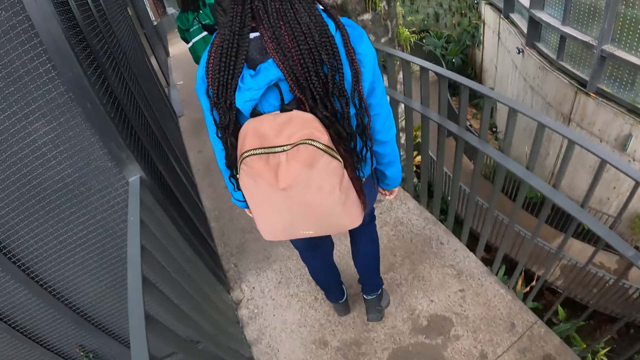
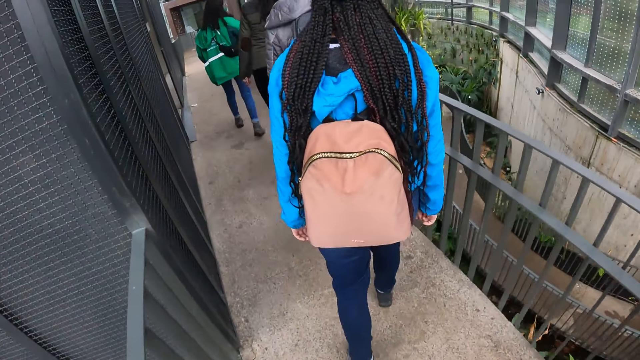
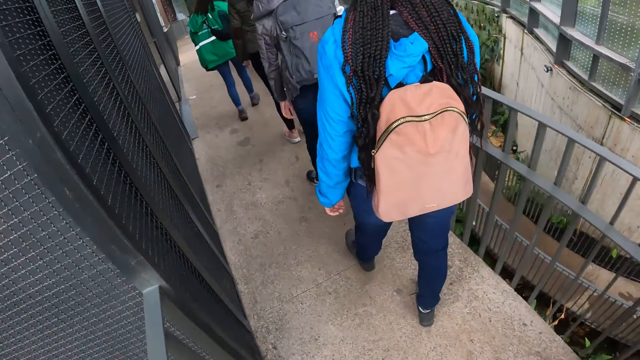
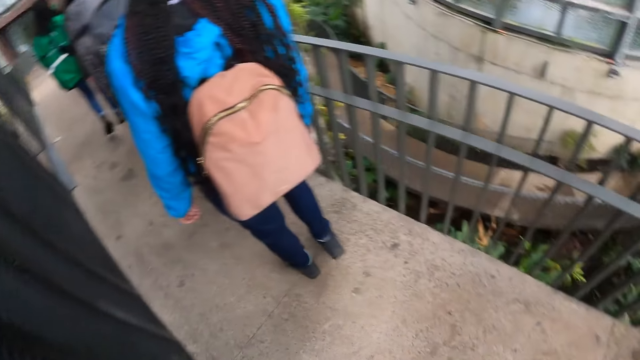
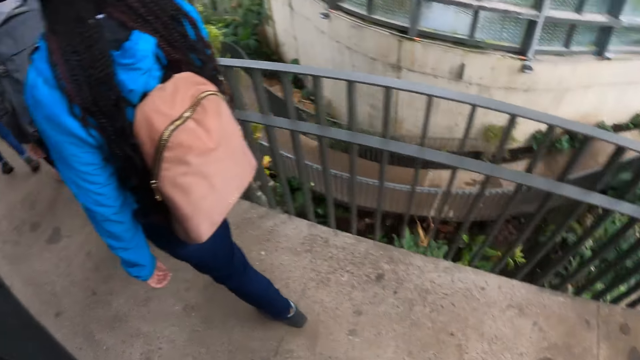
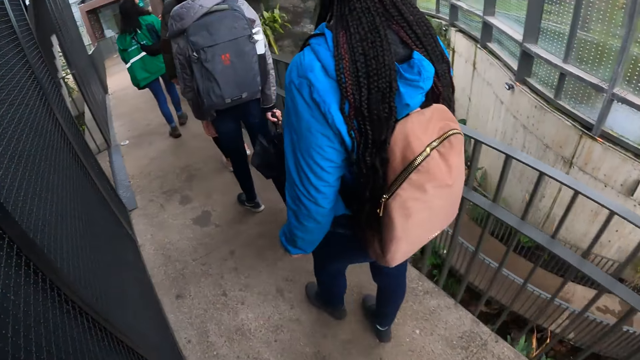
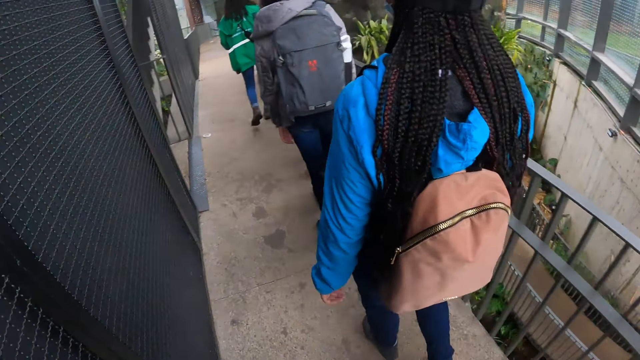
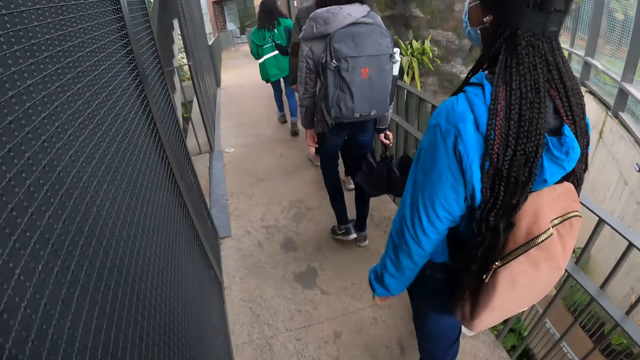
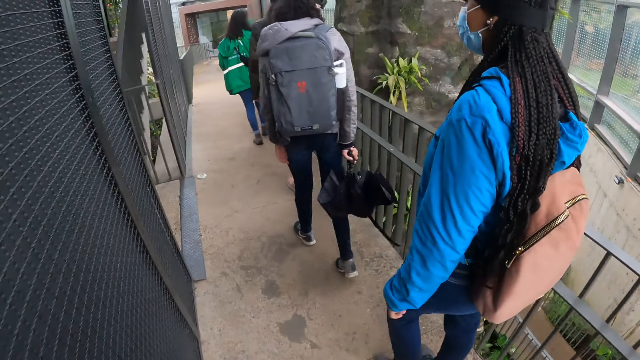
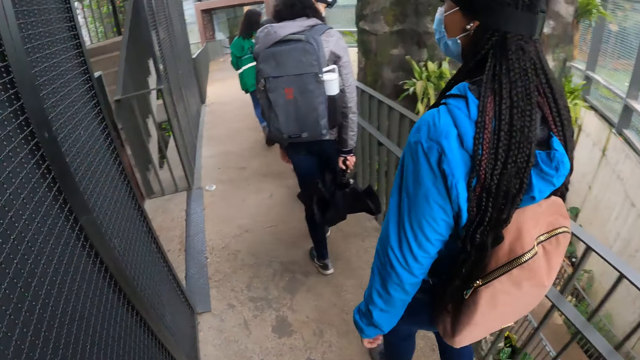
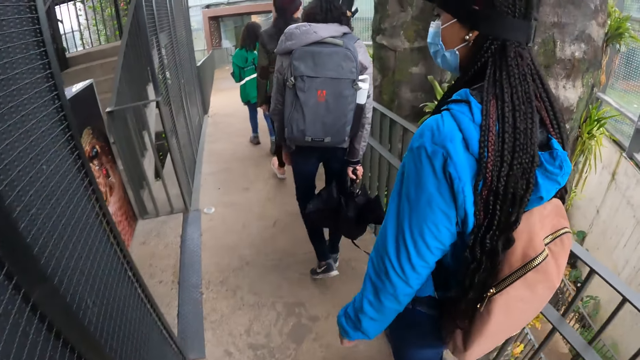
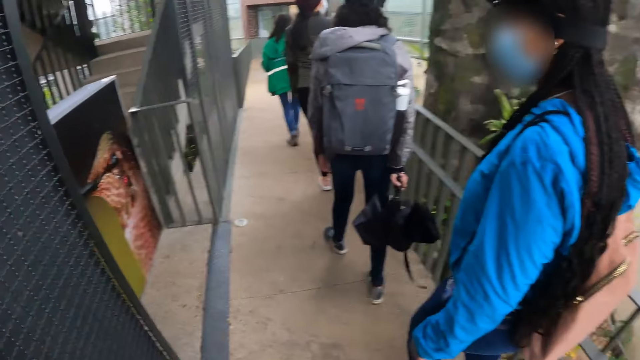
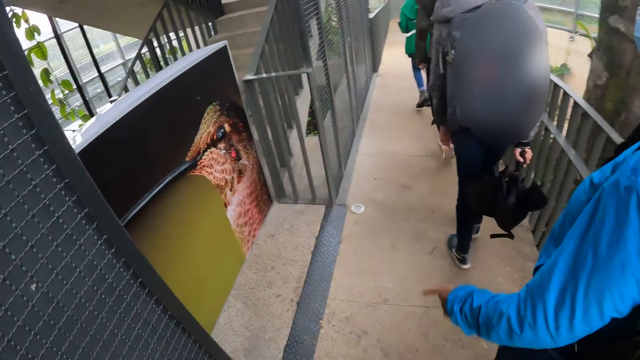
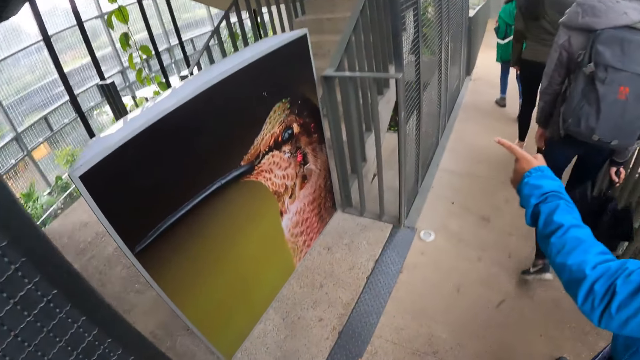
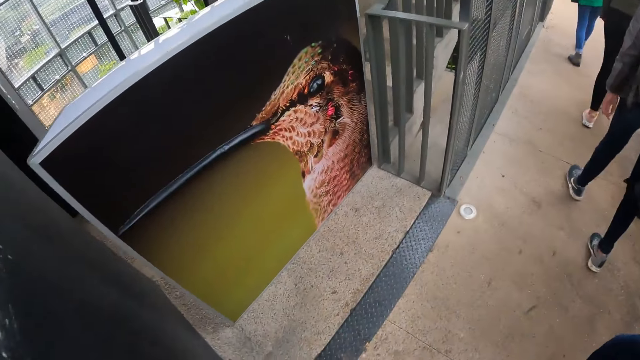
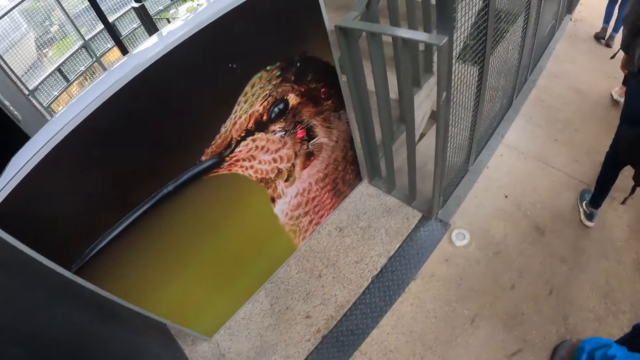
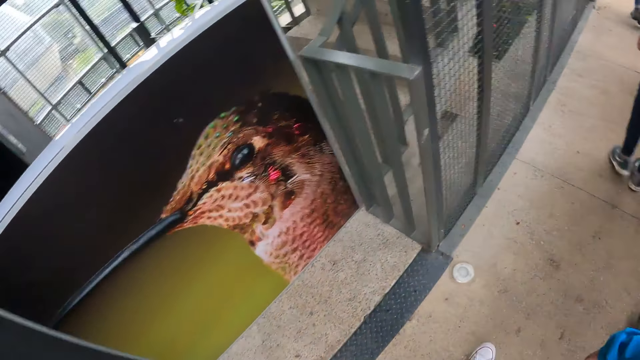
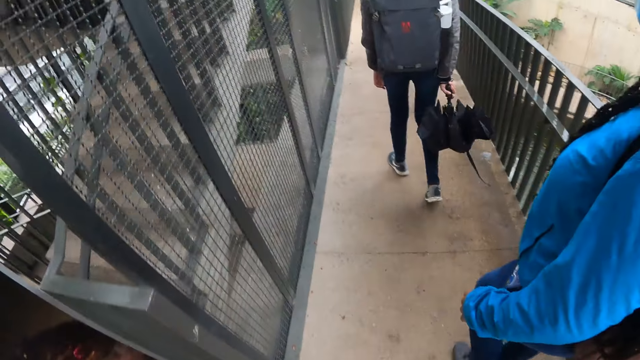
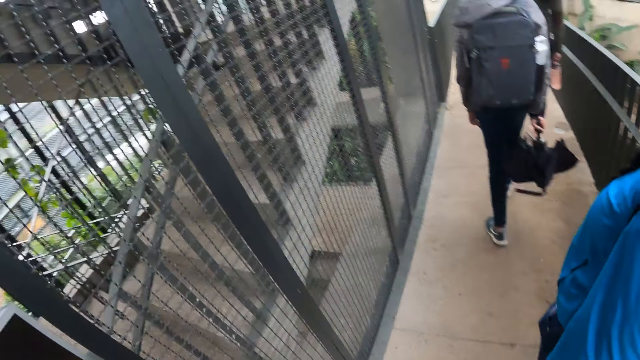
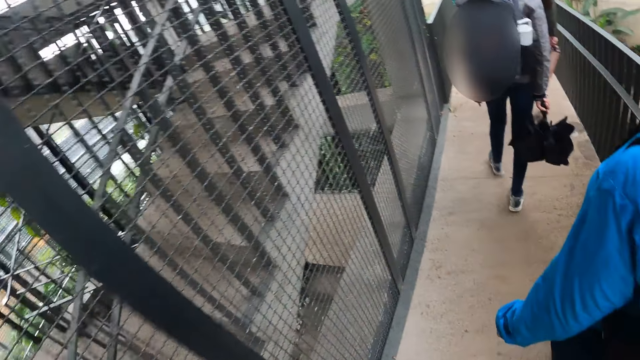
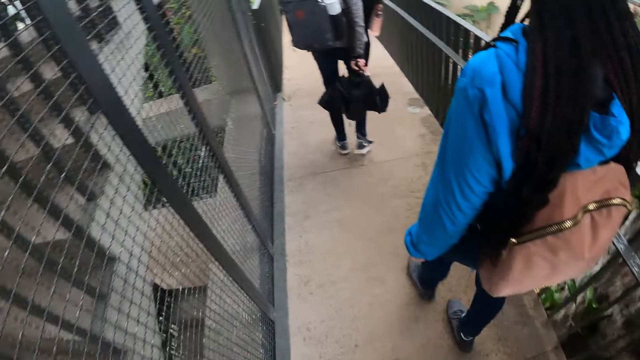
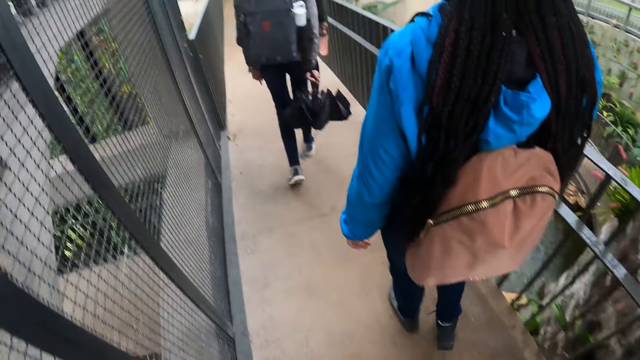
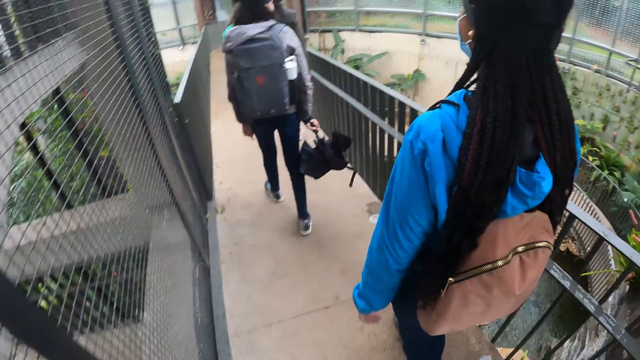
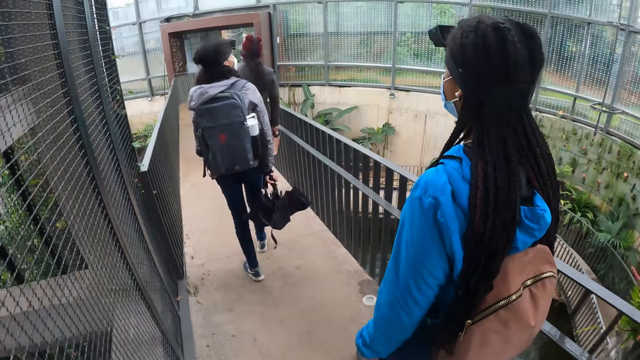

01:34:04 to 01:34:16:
The woman points towards a painting. She lowers her left hand. The camera wearer walks on the bridge in the park alongside a group of people.

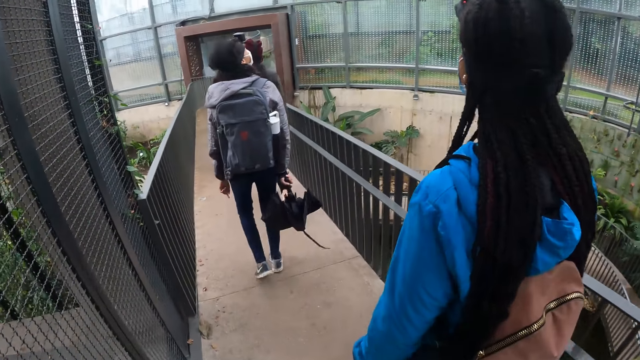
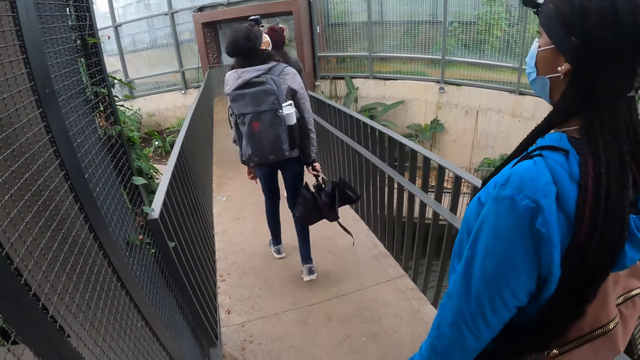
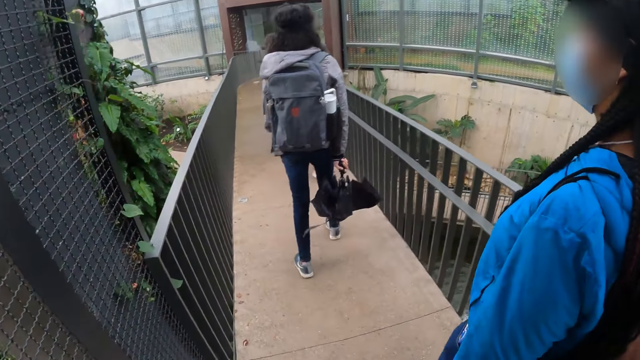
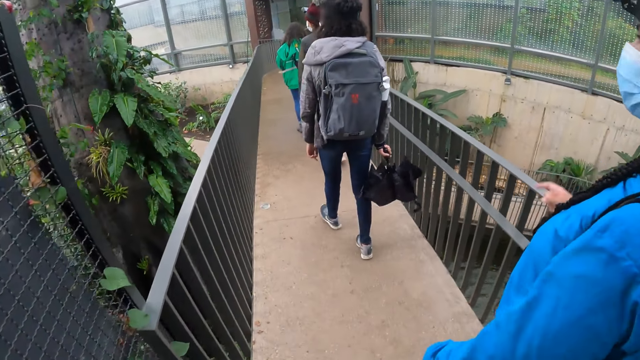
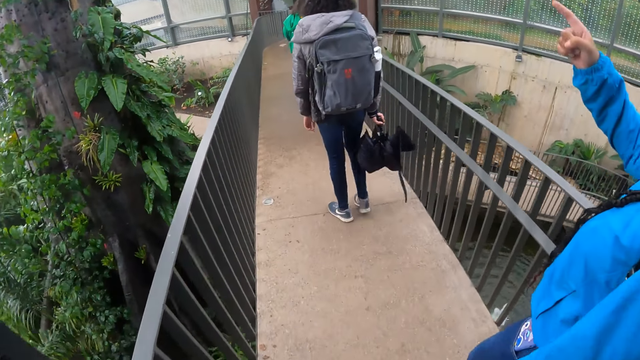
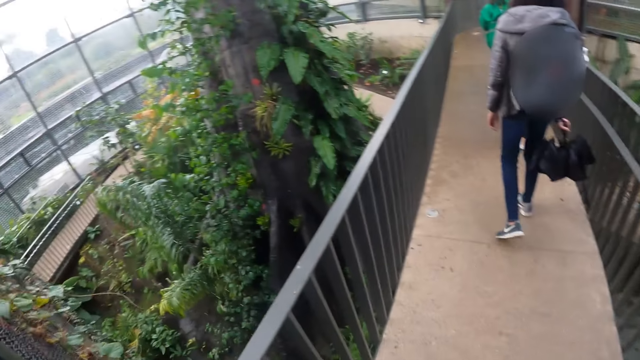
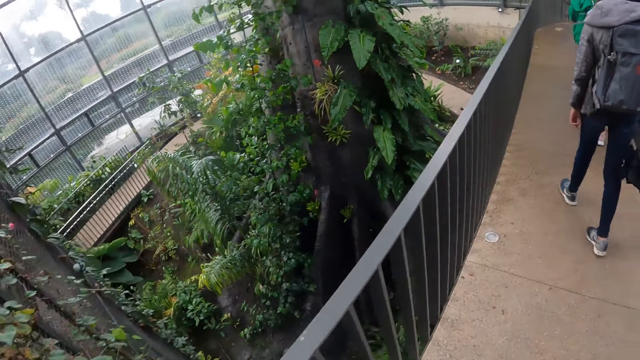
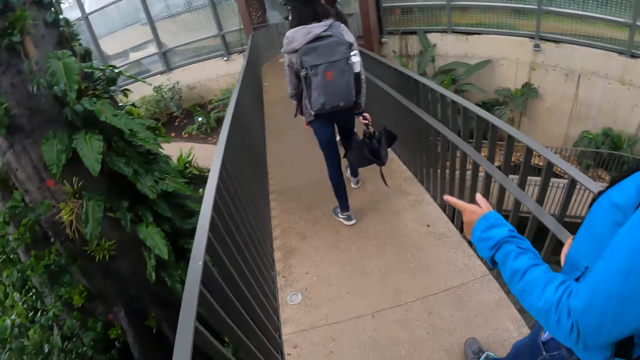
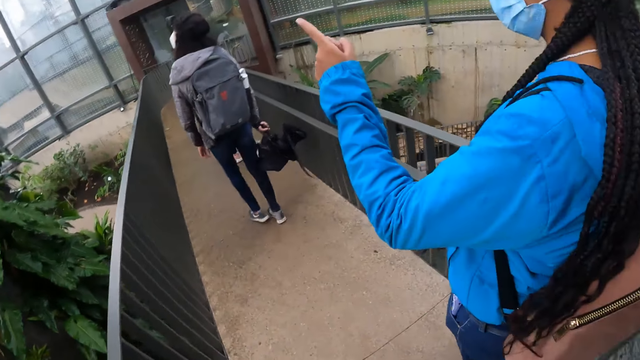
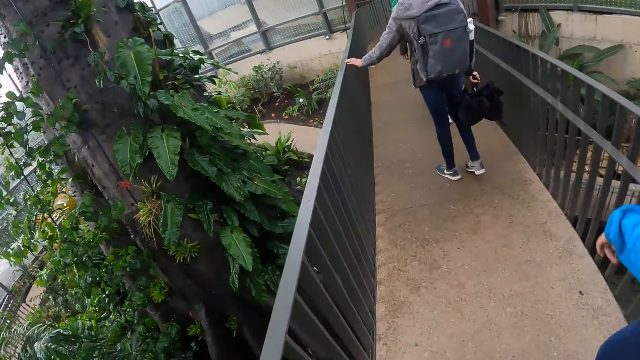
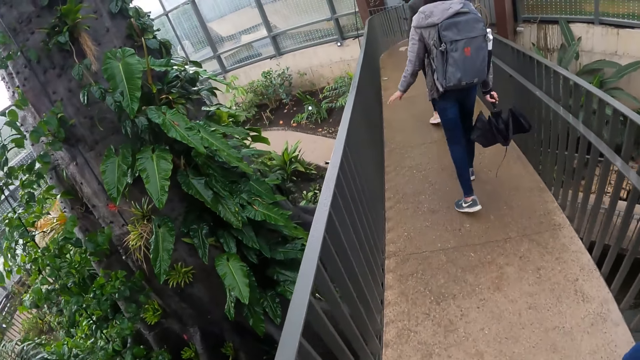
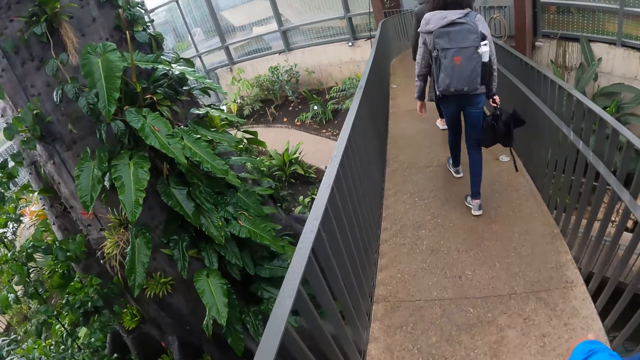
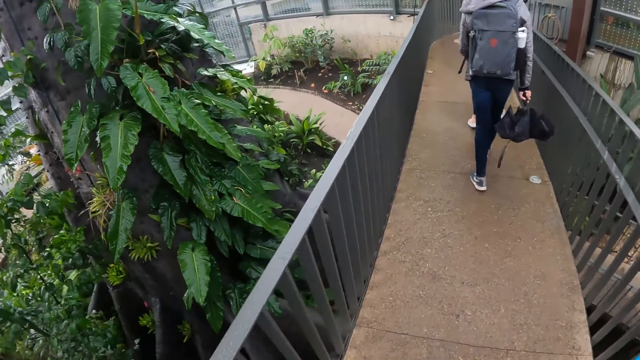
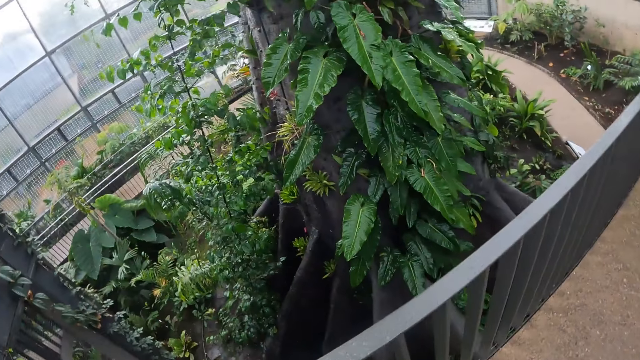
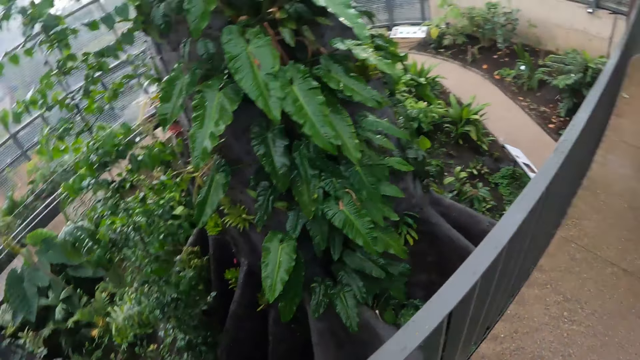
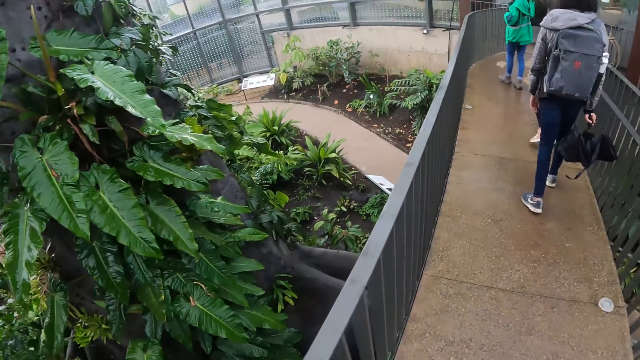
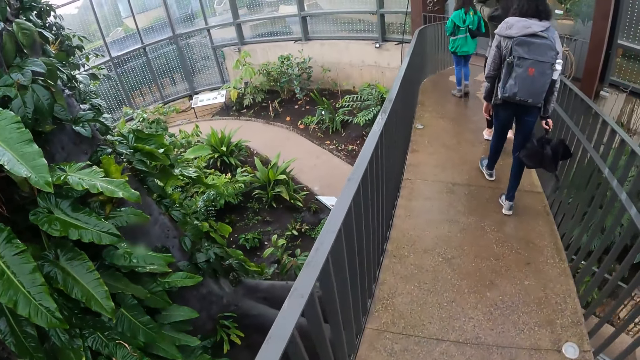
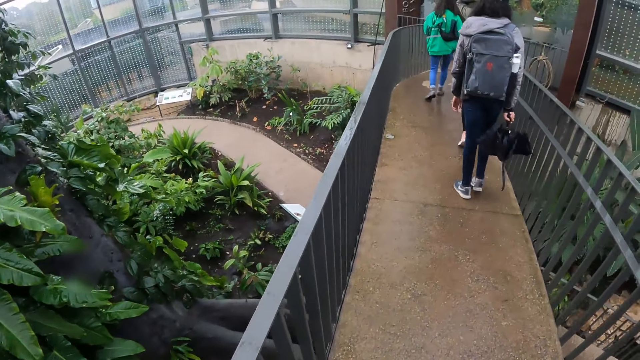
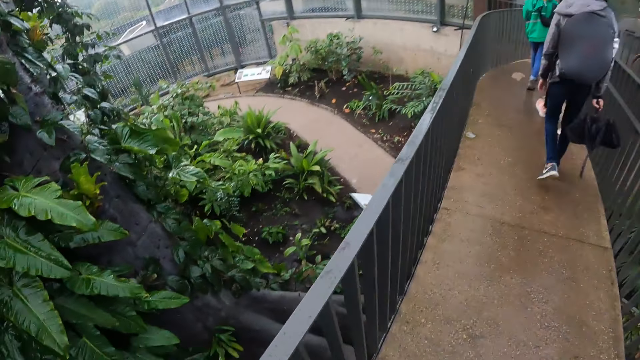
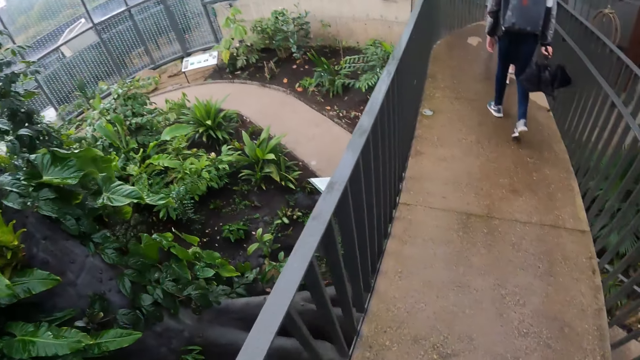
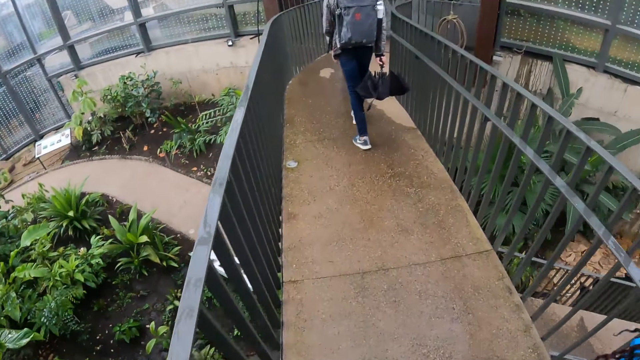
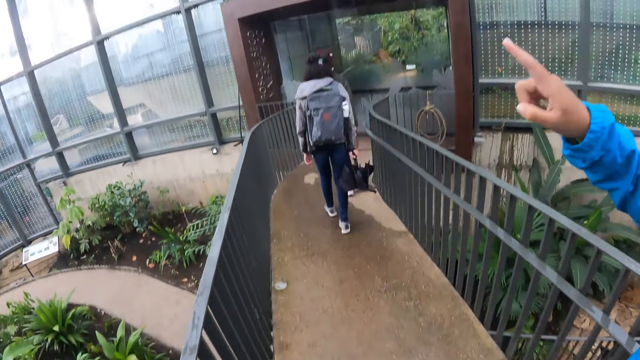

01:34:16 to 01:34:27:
The woman interacts with the camera wearer. They walk on the bridge in the park alongside a group of people. They look around. Another woman touches the rail with her left hand and removes her left hand from the rail. The camera wearer walks on the bridge in the park alongside the group of people. The first woman points her right finger towards a tree.
